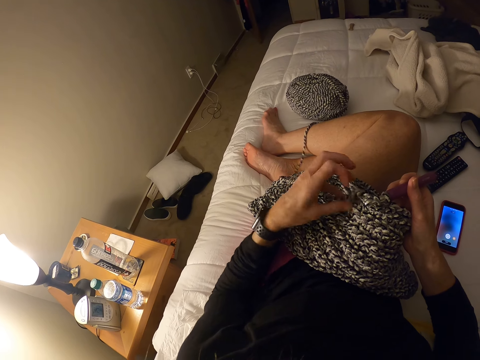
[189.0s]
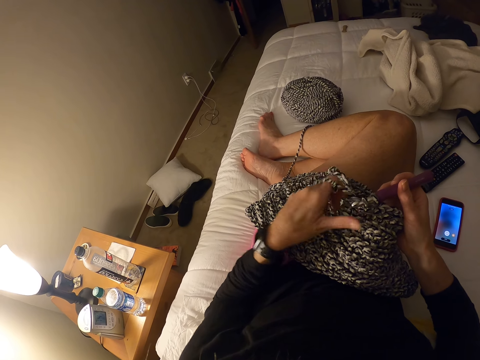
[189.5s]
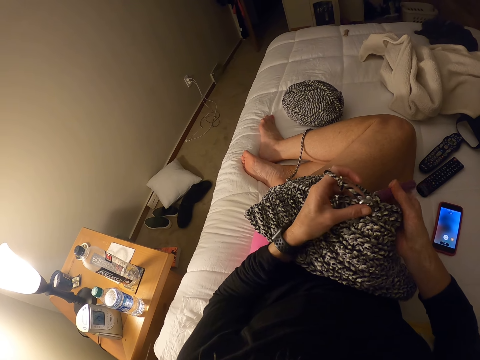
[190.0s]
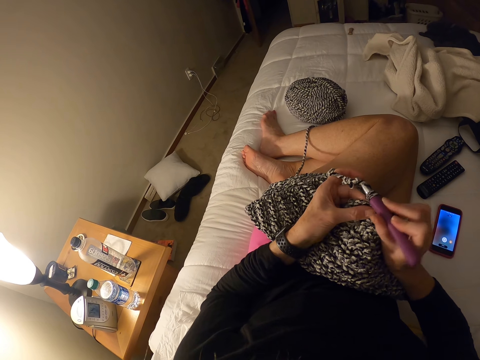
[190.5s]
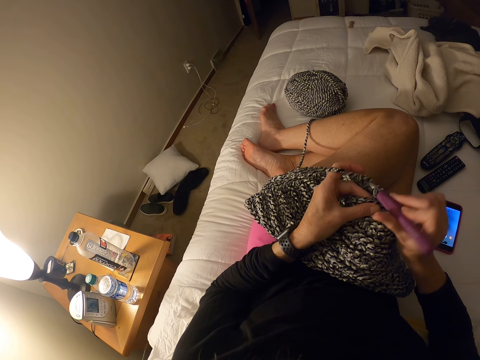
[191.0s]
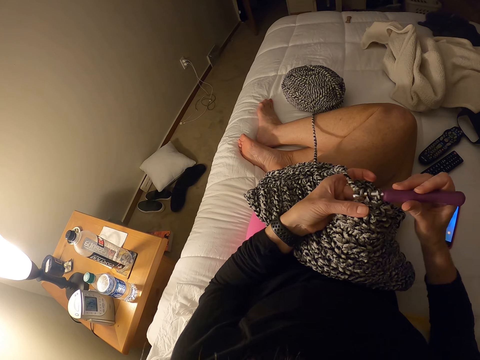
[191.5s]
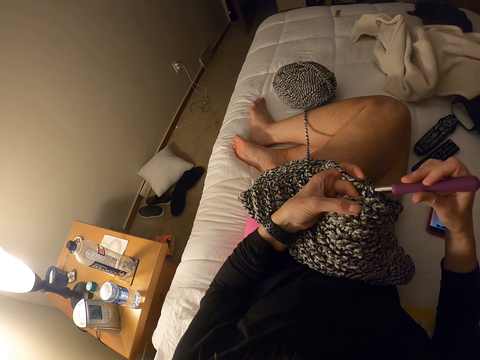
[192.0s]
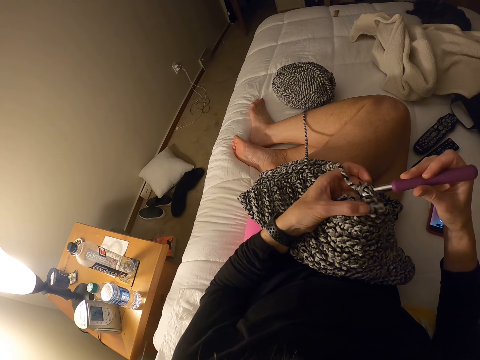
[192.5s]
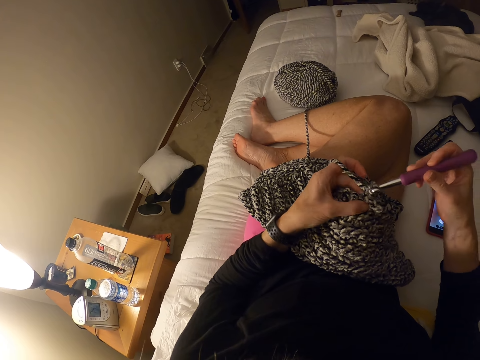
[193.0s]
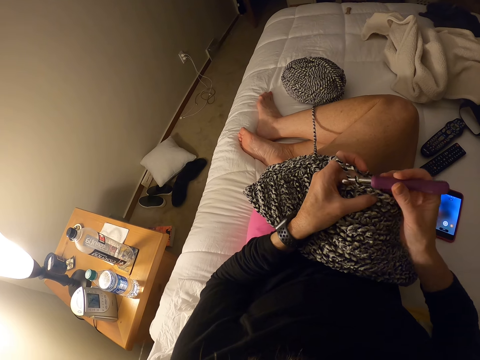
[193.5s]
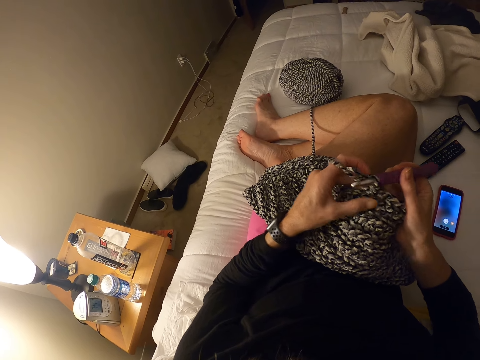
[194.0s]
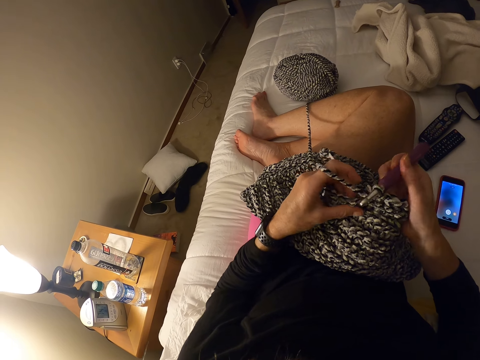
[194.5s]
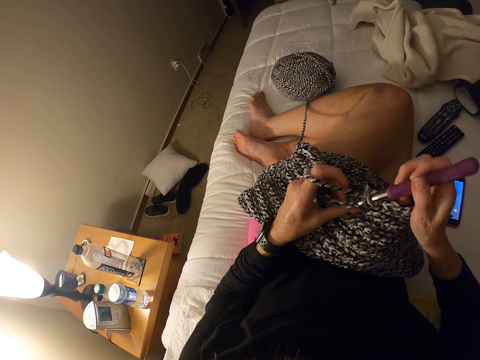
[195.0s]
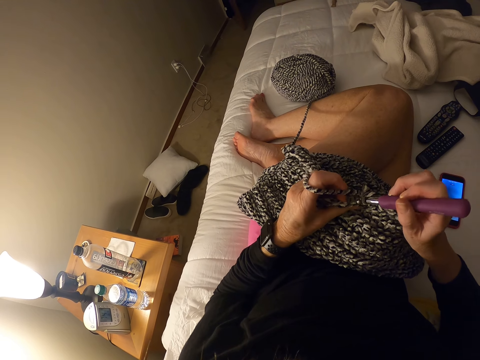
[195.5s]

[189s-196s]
The camera wearer pulls the fabric, twists the yarn on the index finger and knits the fabric with a crochet hook.

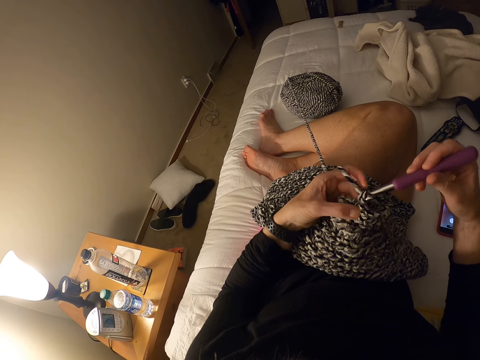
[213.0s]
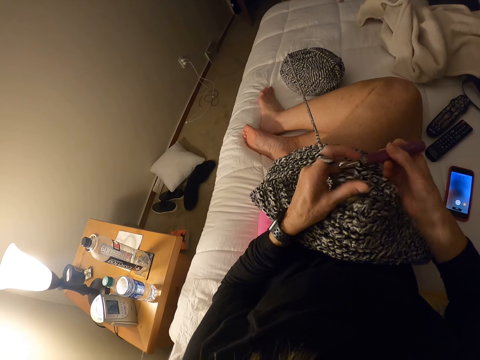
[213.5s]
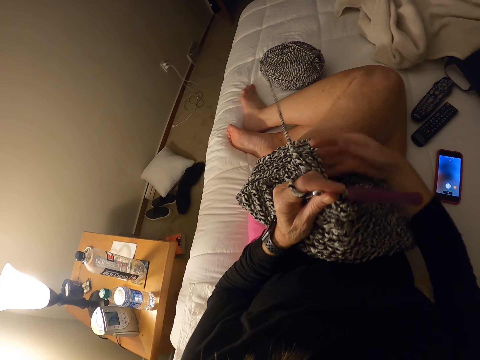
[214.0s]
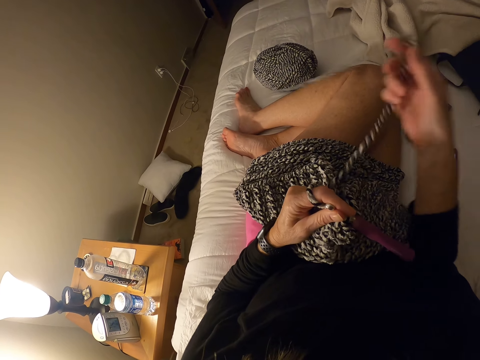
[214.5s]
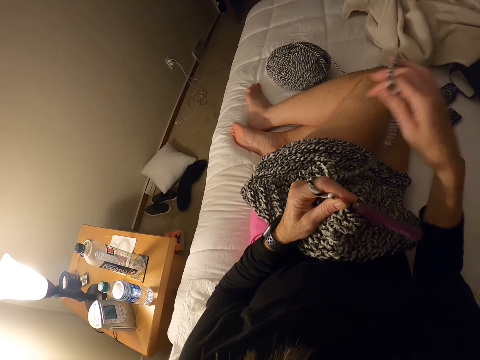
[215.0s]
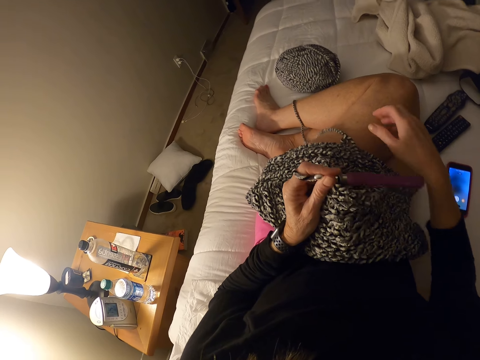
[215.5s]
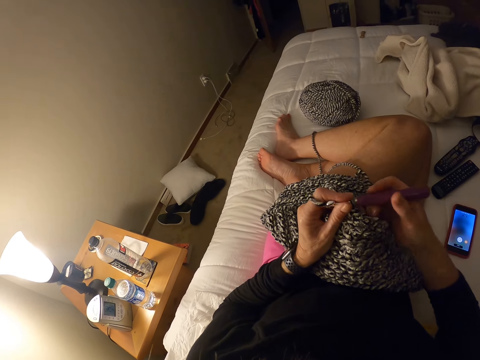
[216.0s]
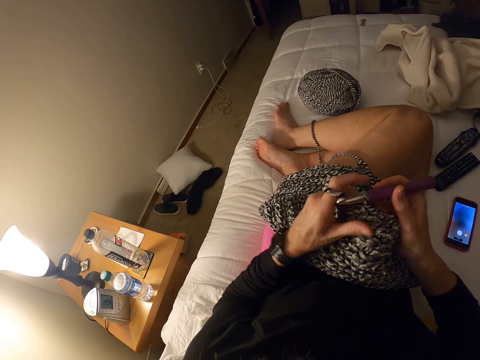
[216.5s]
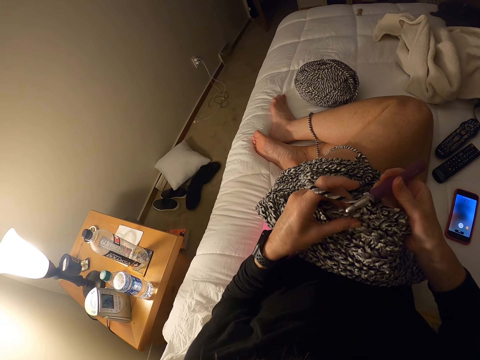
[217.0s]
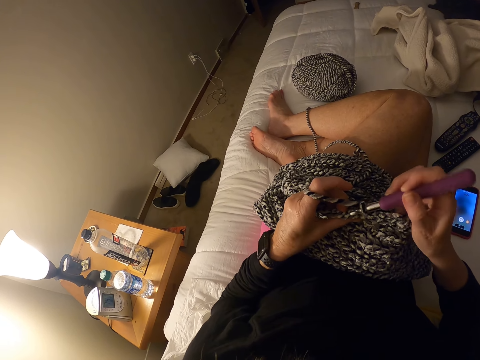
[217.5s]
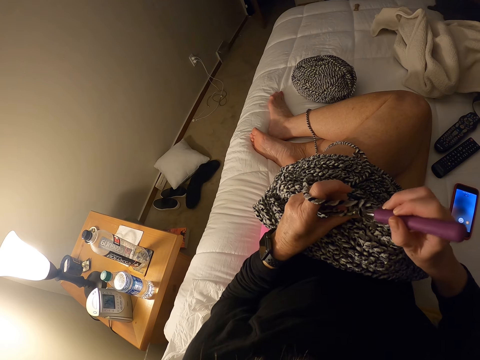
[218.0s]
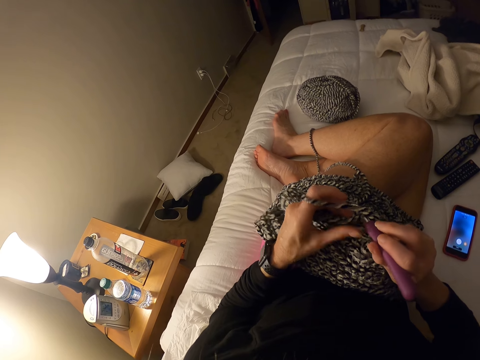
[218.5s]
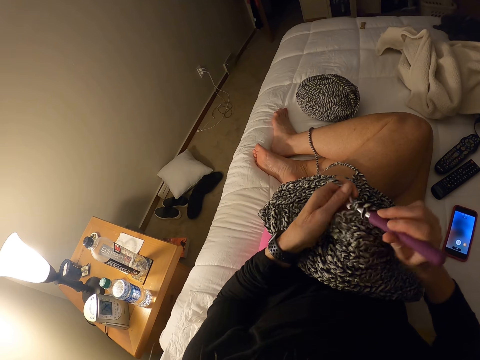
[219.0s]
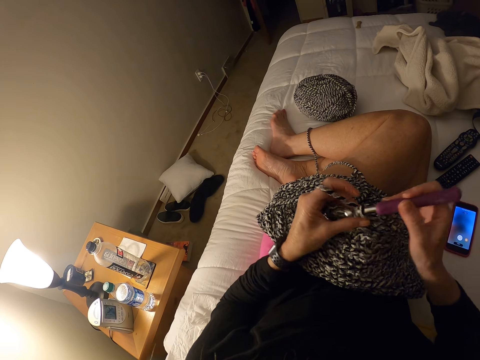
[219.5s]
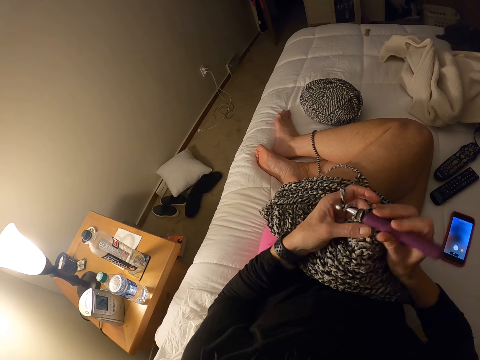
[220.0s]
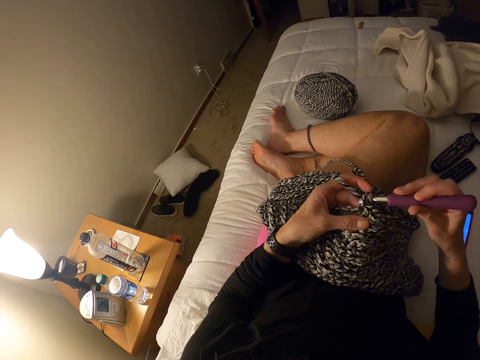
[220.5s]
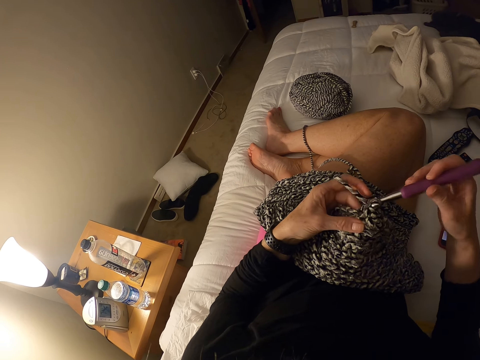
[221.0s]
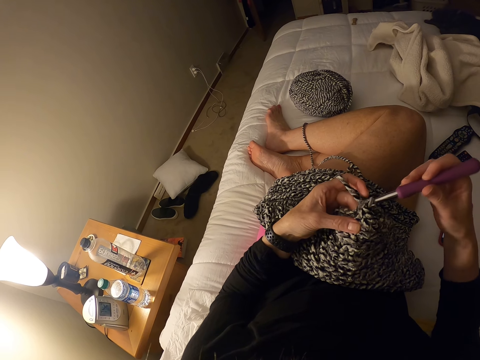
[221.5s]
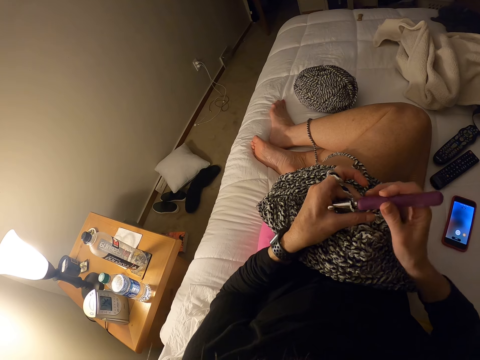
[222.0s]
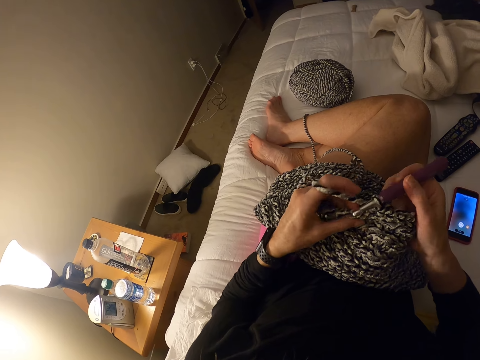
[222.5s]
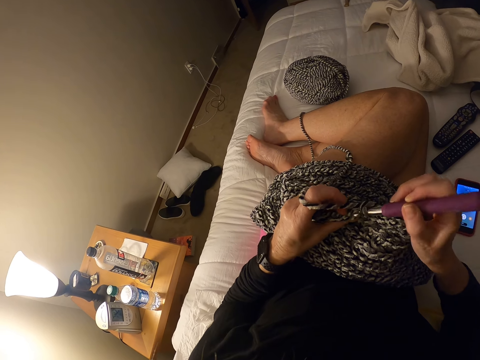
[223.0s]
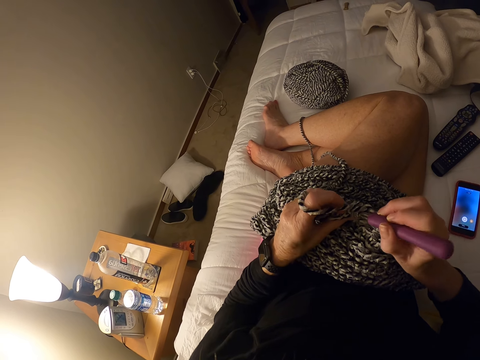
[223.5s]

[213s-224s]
The camera wearer adjusts the yarn with her right hand. She pulls the yarn with a hand. She knits the fabric with a crochet hook.

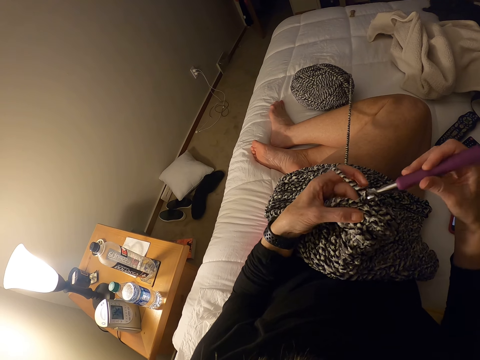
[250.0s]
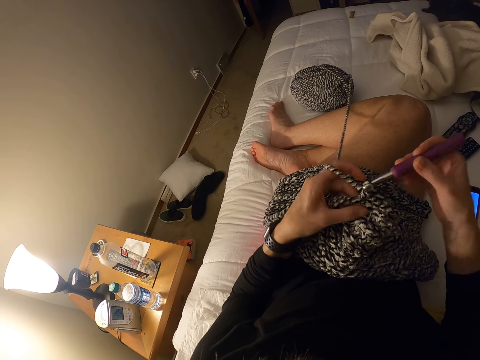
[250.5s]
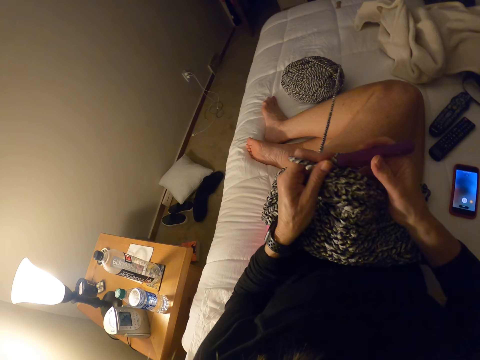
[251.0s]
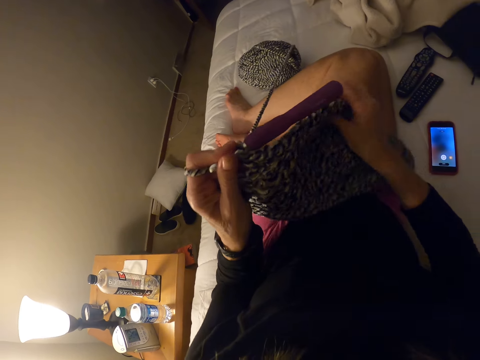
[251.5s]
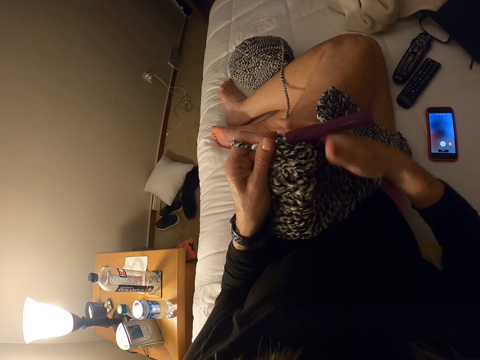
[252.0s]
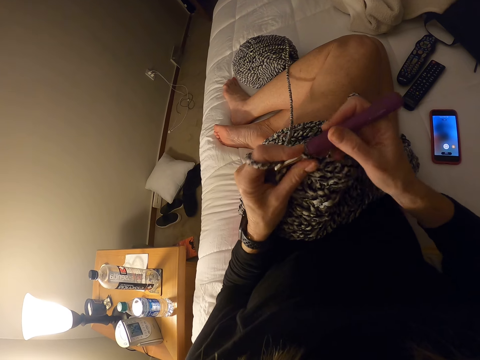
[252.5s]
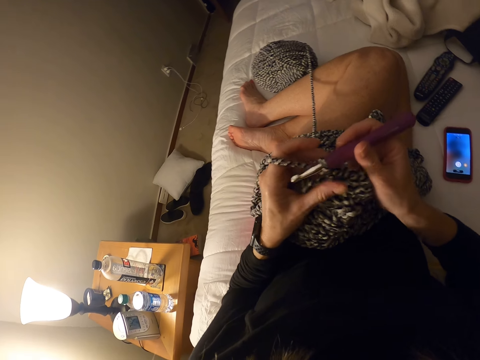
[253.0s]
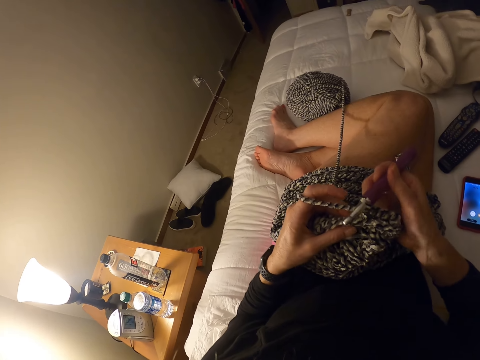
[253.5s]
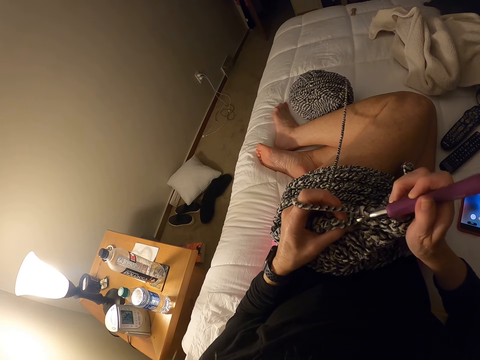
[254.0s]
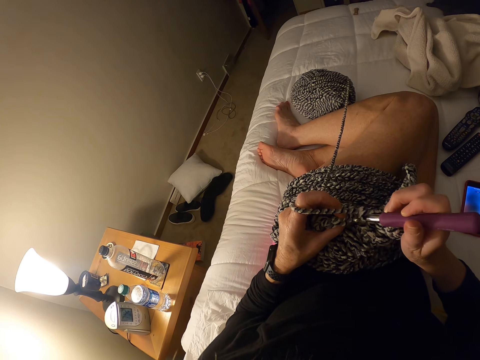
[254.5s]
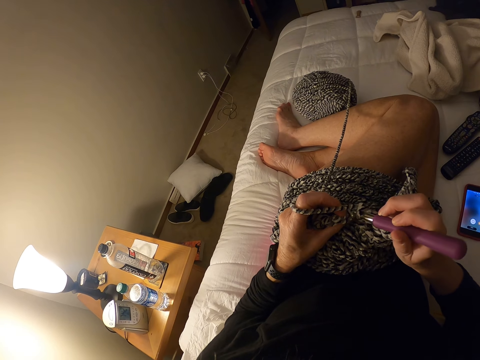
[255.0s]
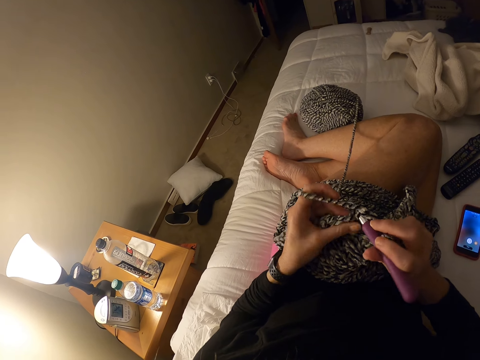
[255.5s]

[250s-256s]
The camera wearer moves the fabric with a hand. They knit the fabric with a crochet hook.

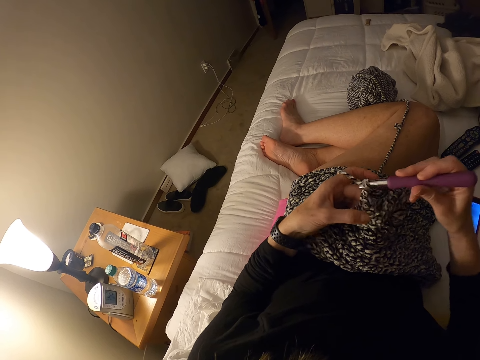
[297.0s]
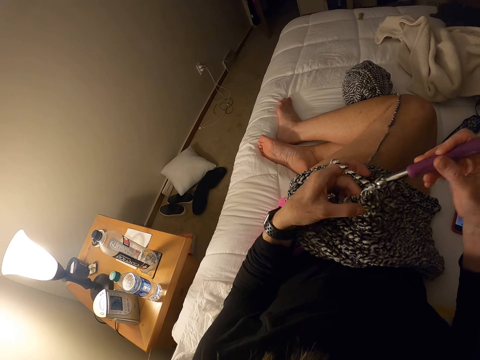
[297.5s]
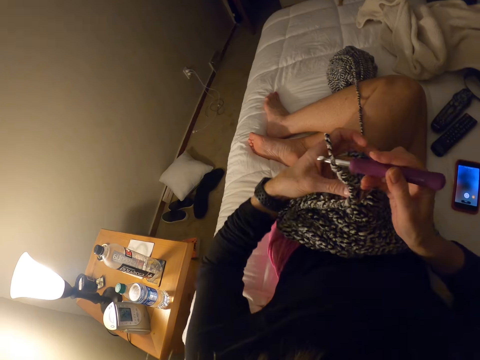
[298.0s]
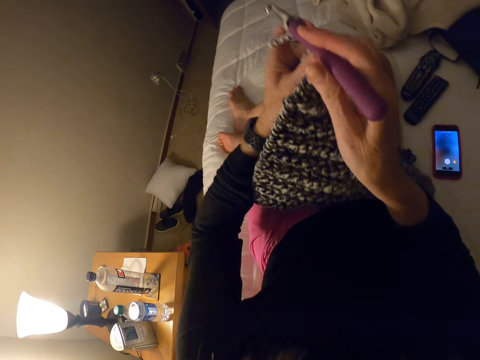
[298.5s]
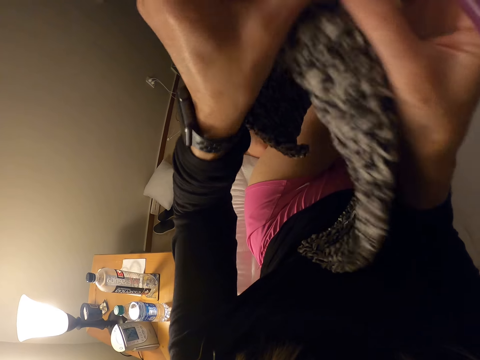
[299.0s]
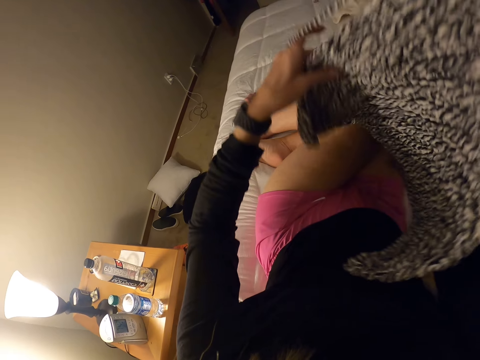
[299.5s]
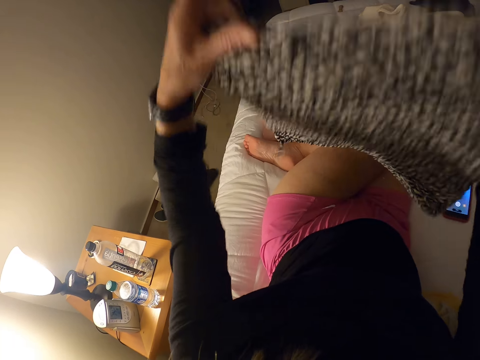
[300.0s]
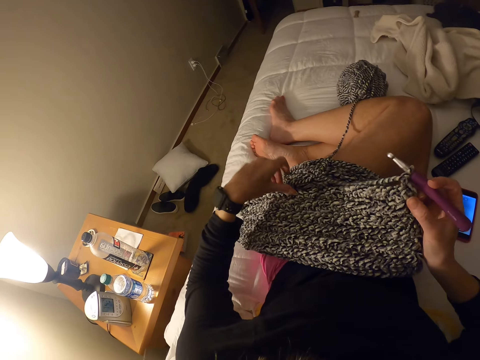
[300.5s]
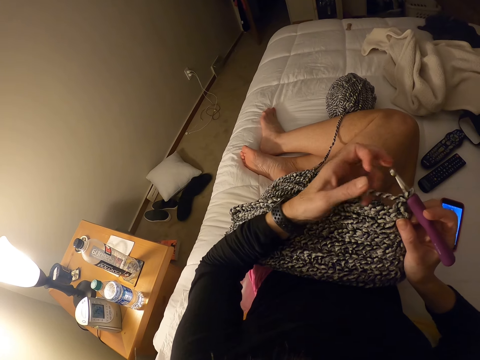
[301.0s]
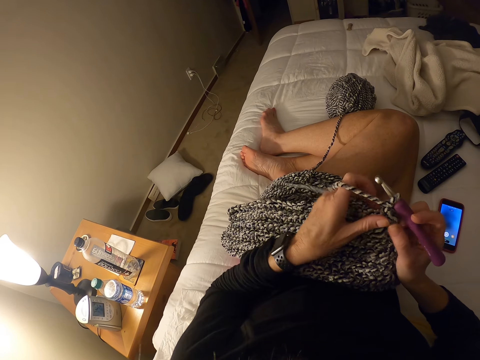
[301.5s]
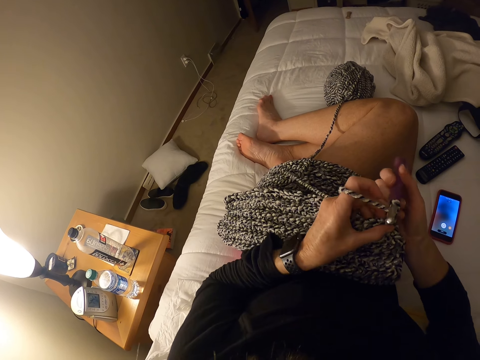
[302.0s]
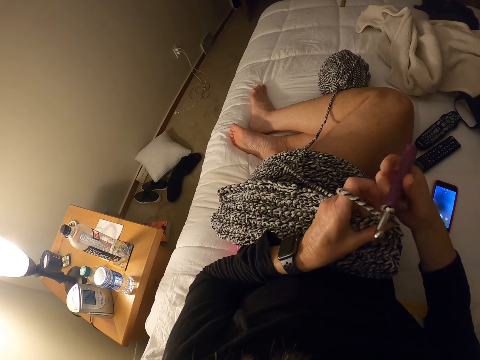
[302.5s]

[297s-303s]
The camera wearer lifts the cloth. They adjust the crochet fabric with both hands. They drop the cloth back on the lap. They knit the cloth.
